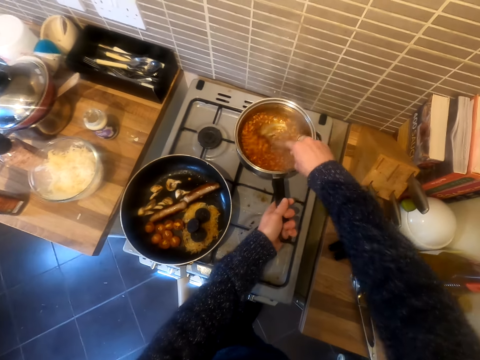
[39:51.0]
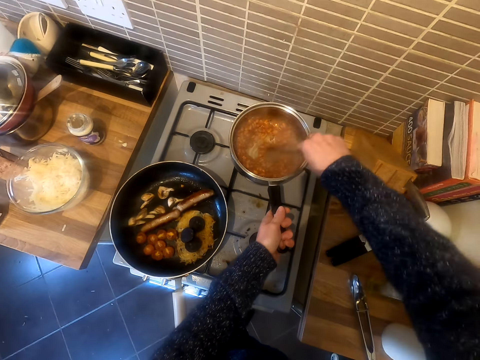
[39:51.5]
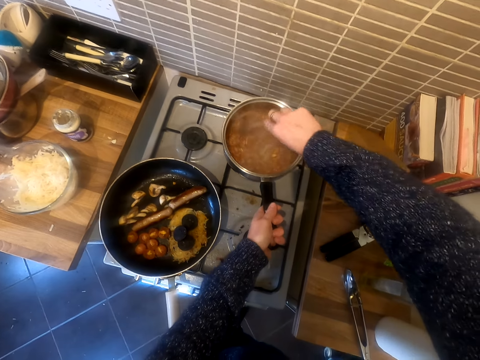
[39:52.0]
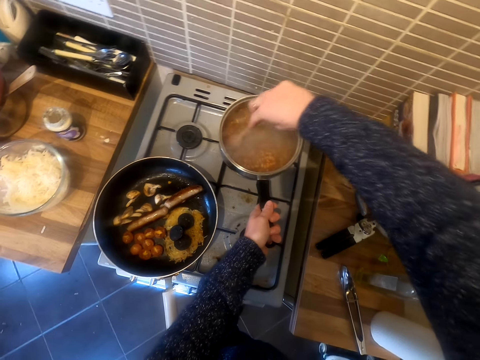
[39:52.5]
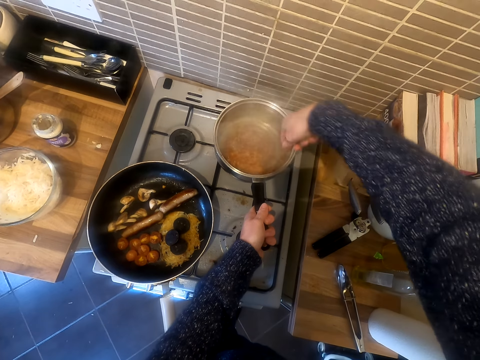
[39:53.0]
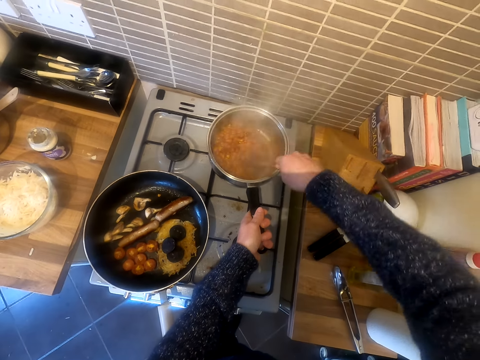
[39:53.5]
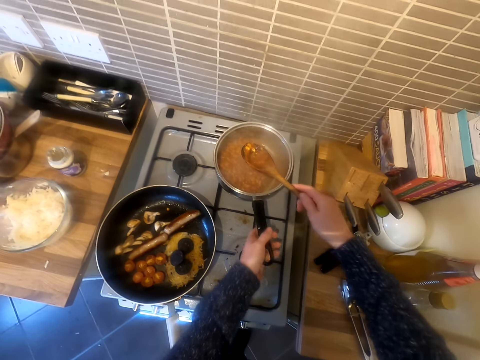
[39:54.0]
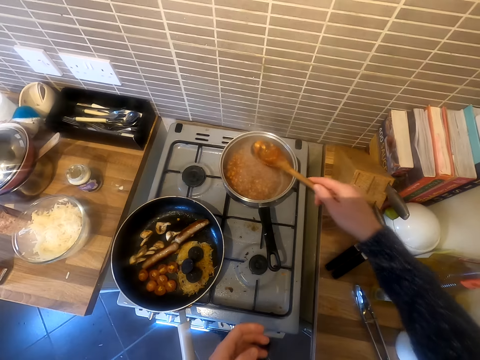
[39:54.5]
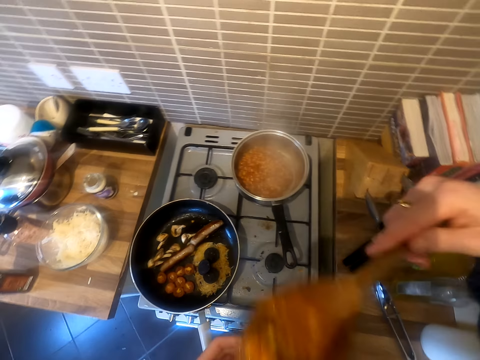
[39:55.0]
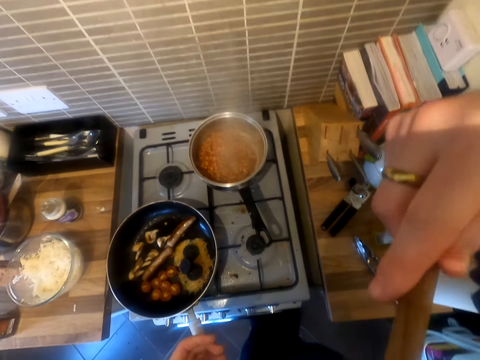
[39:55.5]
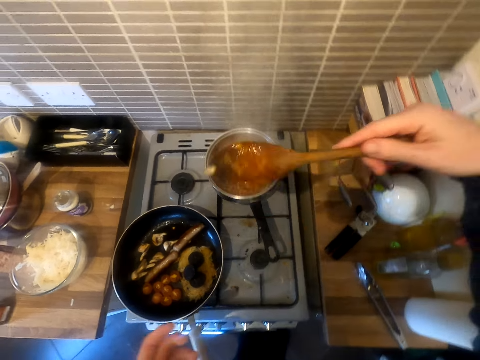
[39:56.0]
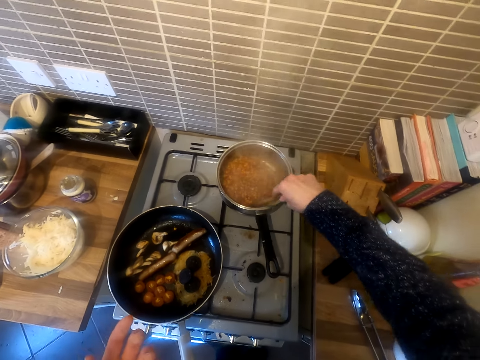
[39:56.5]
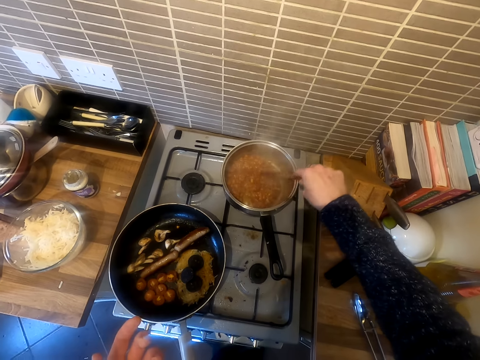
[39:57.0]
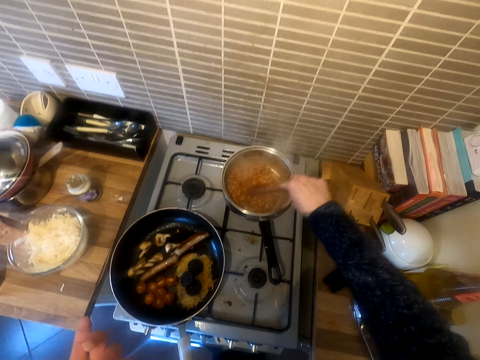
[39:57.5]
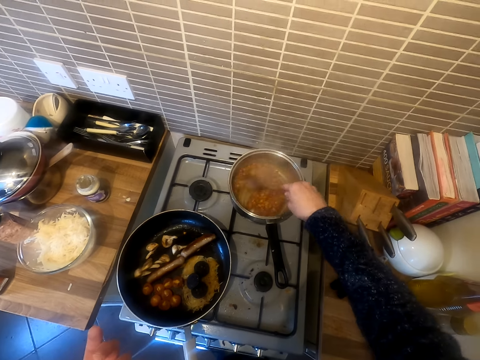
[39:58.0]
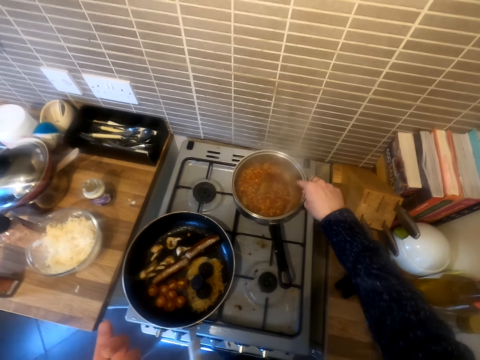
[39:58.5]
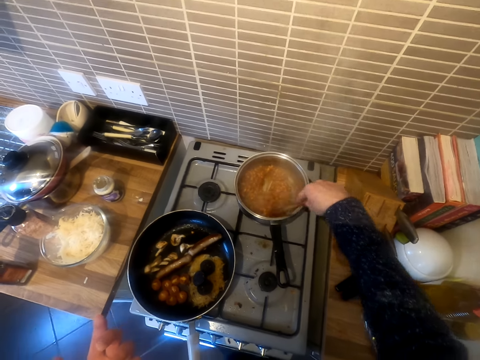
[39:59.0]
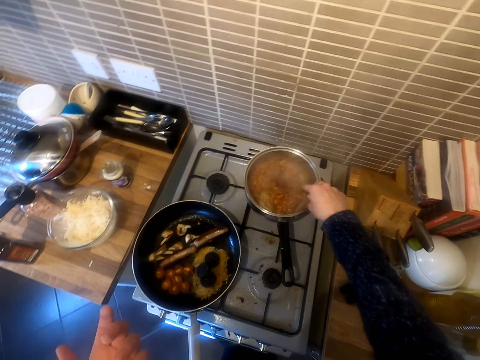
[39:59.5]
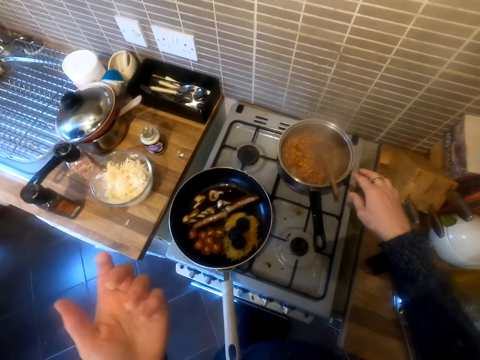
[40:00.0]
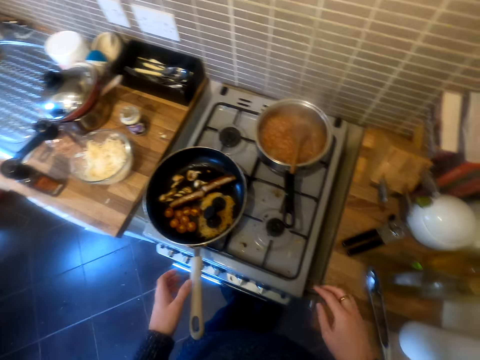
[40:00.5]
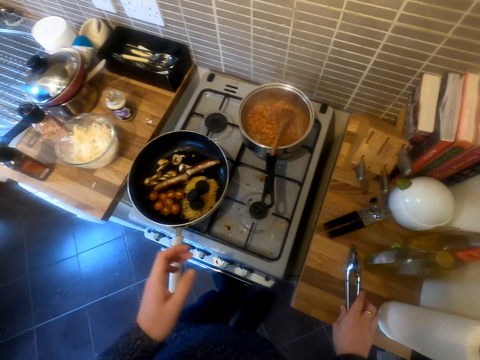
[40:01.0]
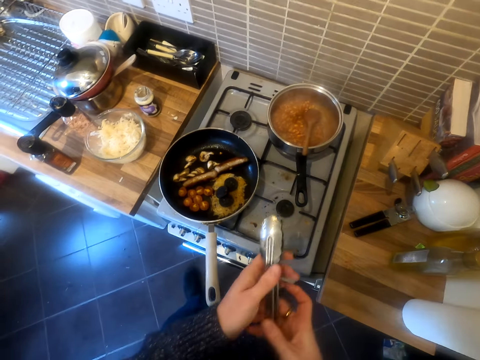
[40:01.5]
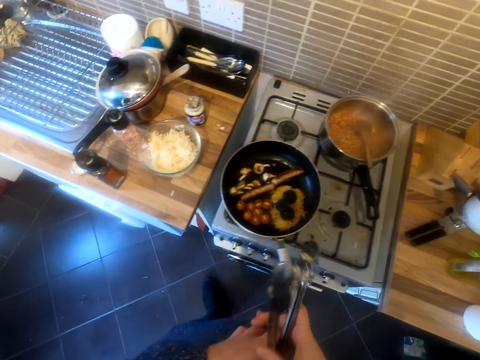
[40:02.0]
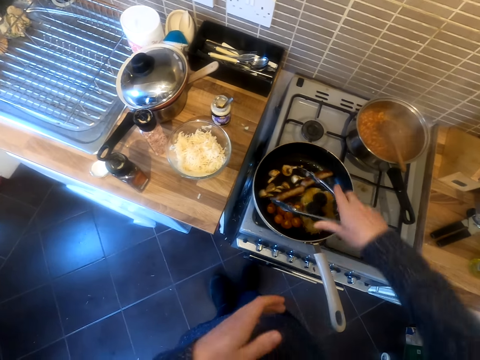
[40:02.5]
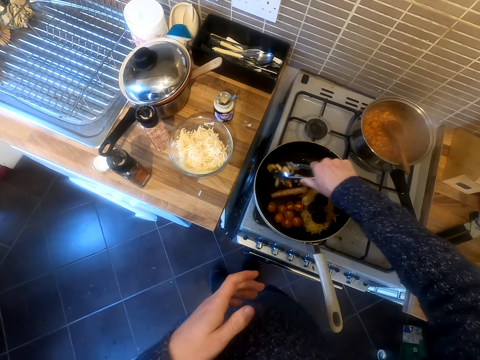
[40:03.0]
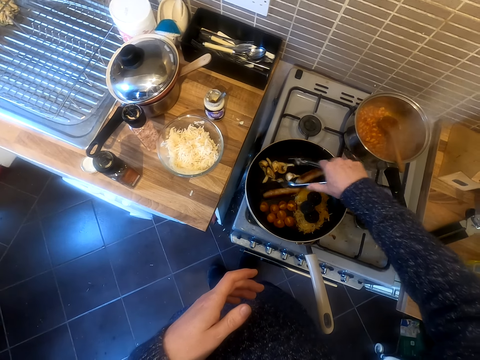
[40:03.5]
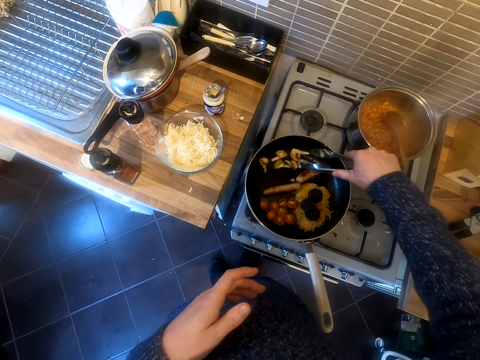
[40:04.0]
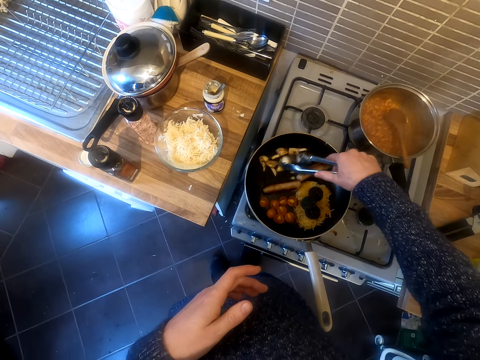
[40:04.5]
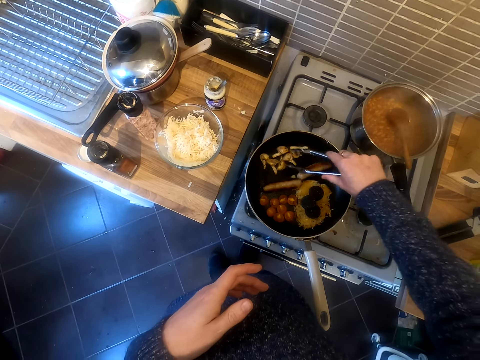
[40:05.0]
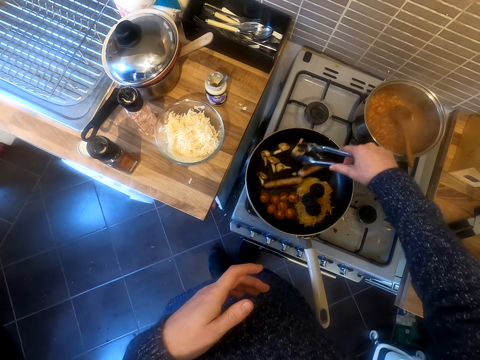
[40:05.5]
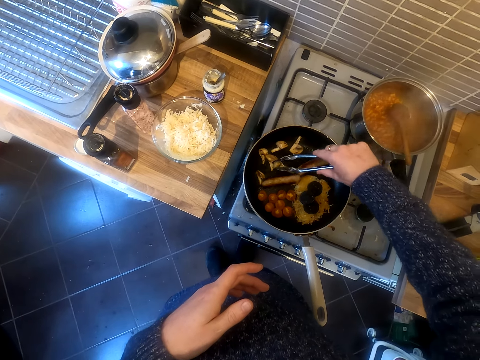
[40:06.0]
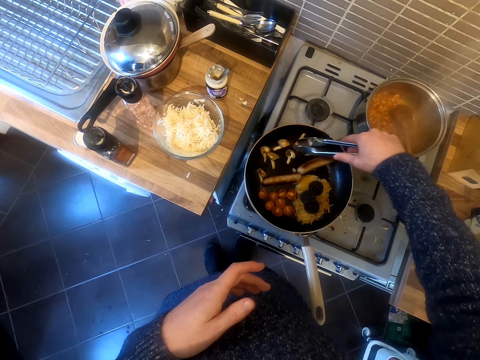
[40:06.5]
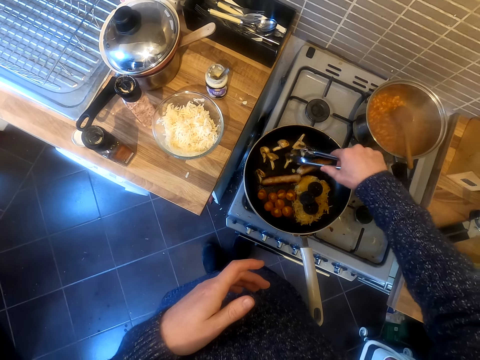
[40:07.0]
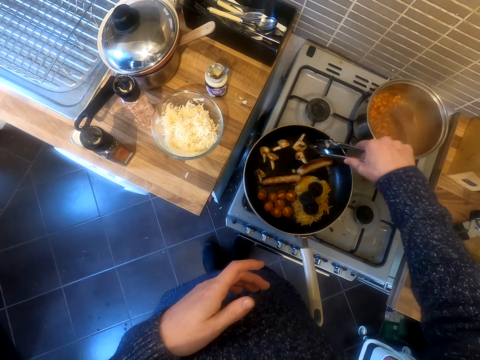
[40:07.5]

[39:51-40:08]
The camera wearer stirs the food. They taste the food. They stir the food. They pick up the cooking tong. They turn the mushroom on the cooking pan.

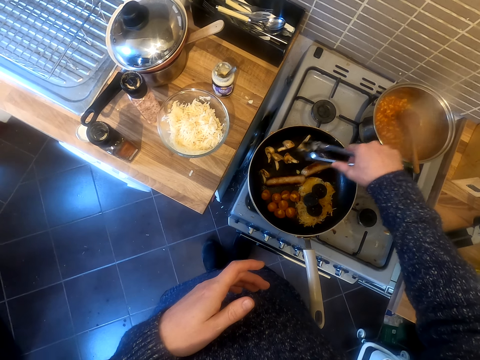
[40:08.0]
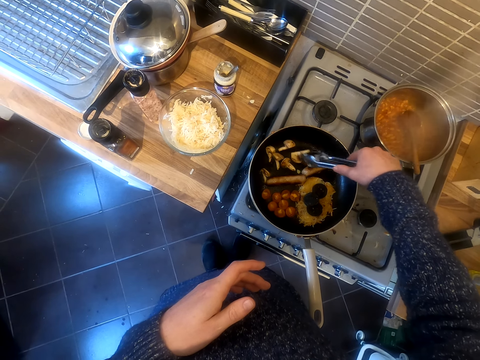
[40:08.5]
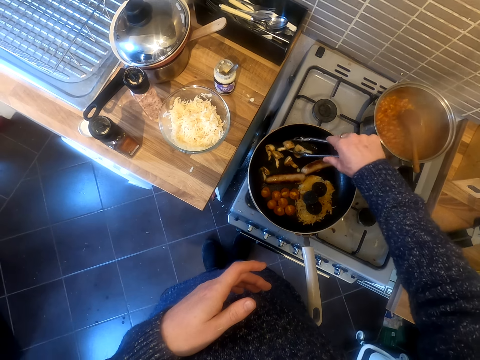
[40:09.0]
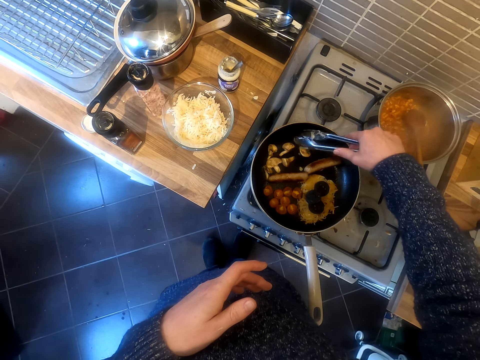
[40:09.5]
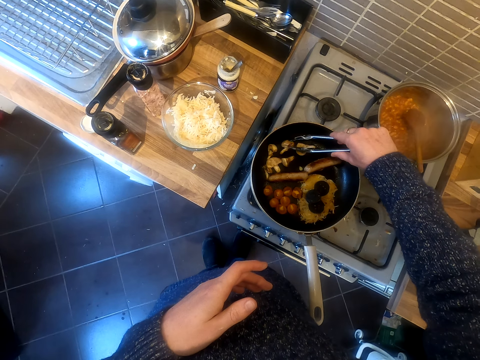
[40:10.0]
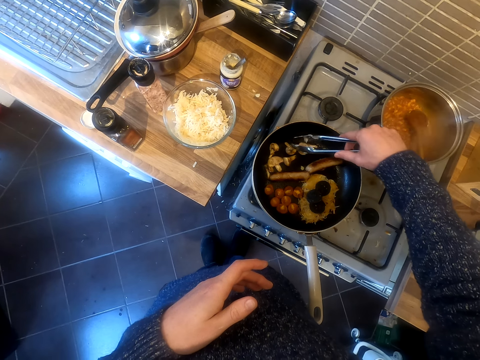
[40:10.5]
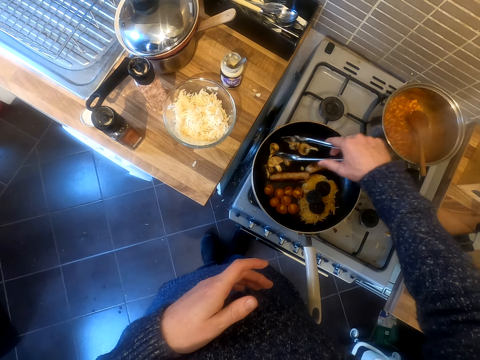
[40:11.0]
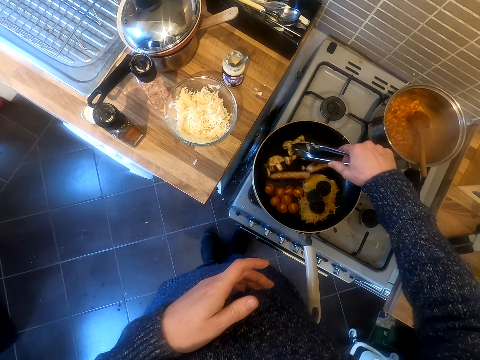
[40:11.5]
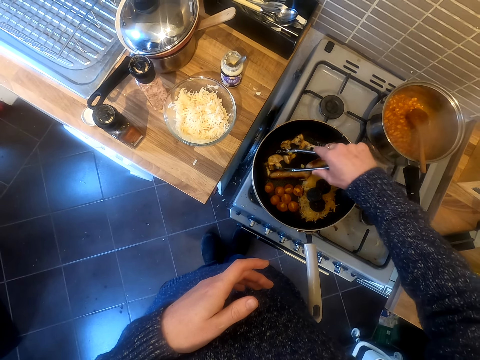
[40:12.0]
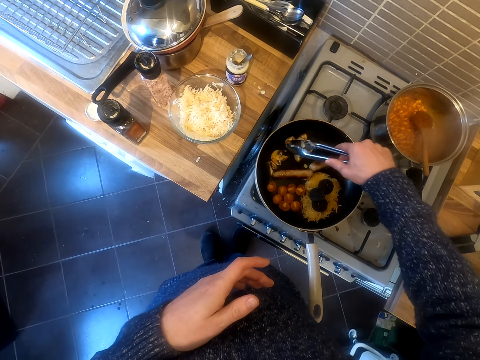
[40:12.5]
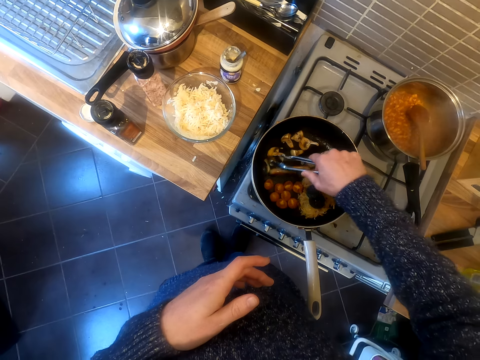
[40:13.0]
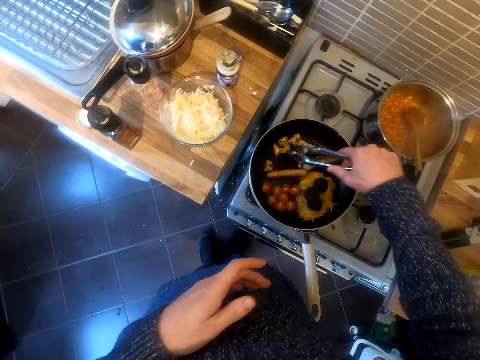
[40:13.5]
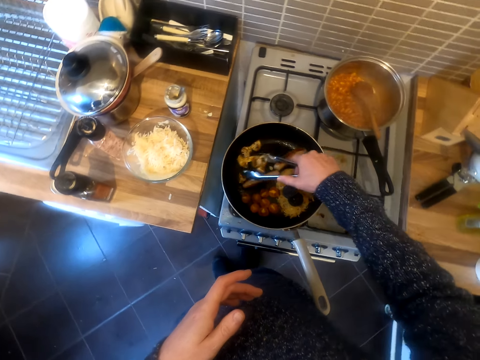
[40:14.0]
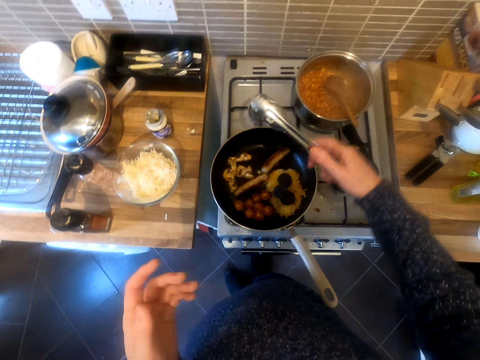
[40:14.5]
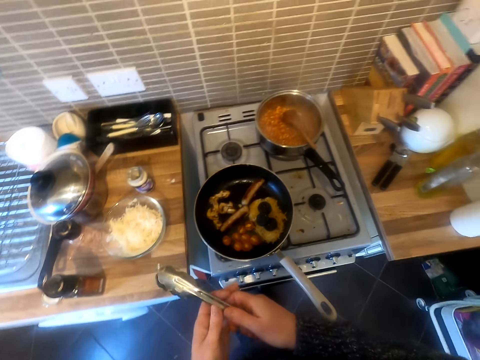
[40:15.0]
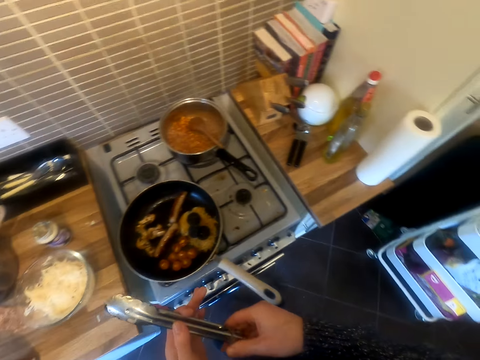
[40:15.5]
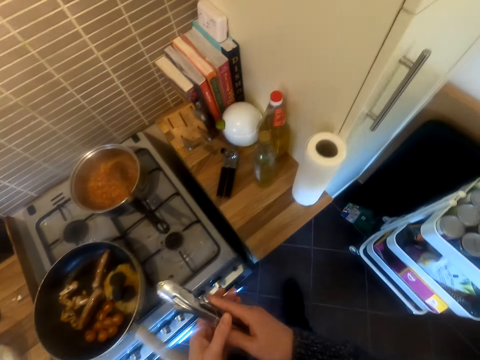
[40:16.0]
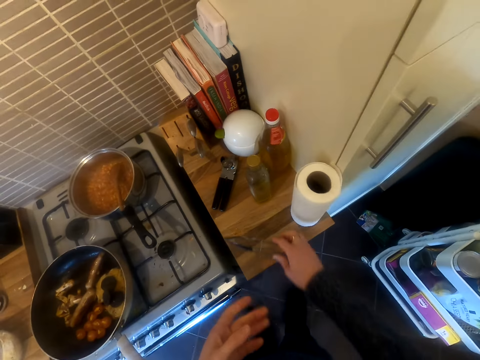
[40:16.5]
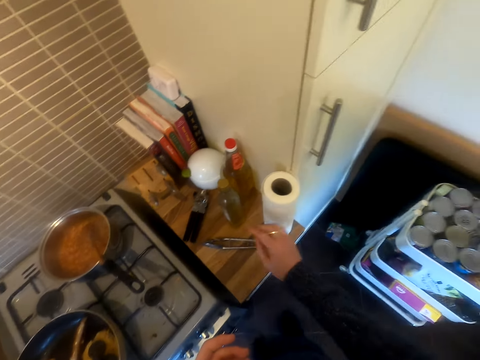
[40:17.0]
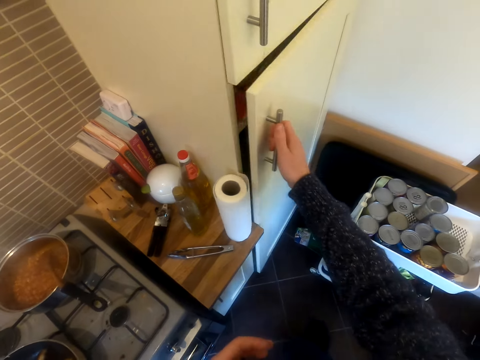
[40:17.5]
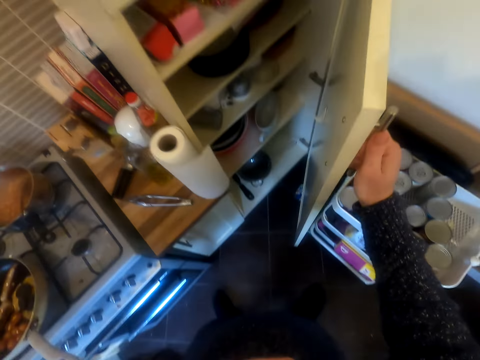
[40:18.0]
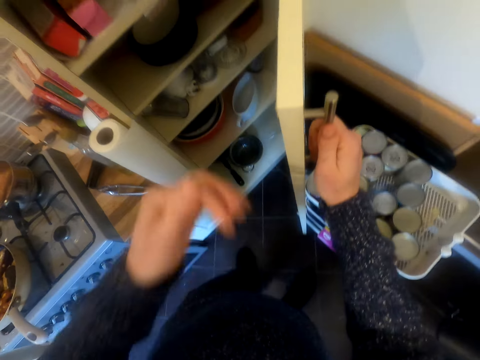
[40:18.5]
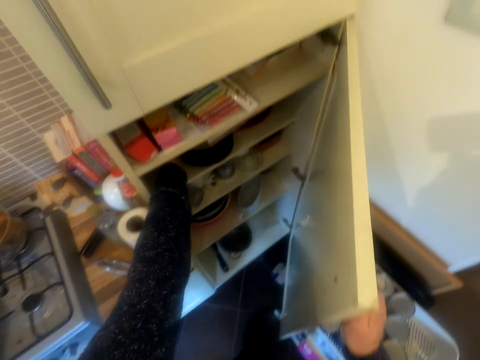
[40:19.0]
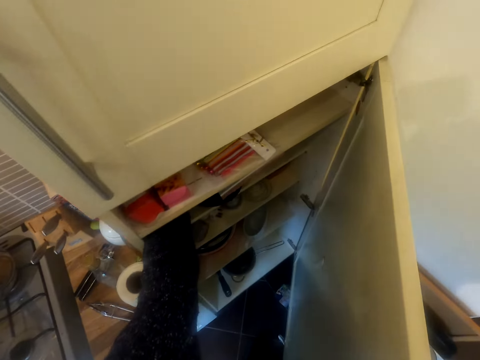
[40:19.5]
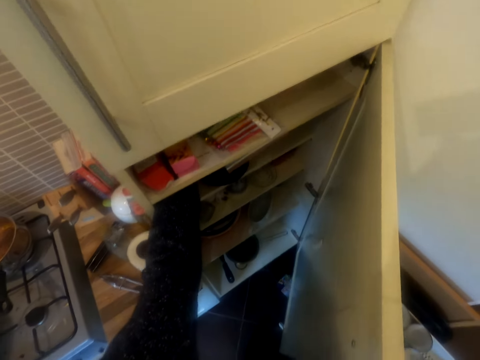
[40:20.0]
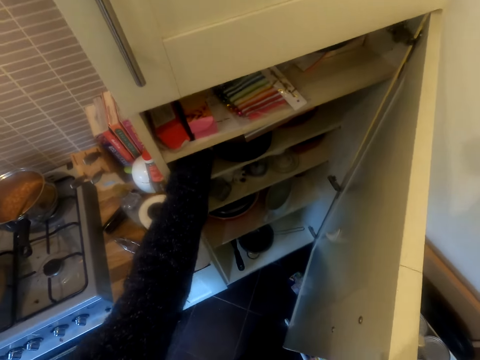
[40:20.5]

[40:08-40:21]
The camera wearer puts the cooking tong down on the surface. They open the drawer or cabinet. They pick up the plates.
